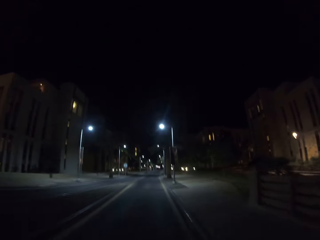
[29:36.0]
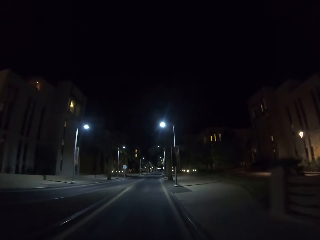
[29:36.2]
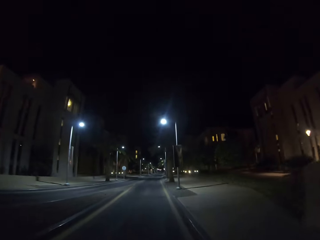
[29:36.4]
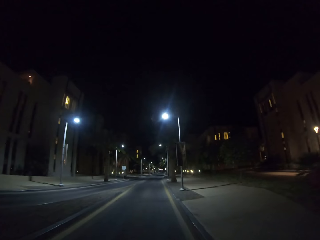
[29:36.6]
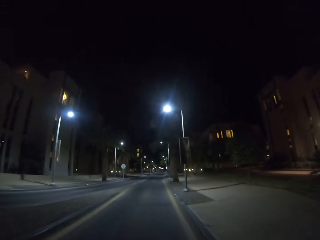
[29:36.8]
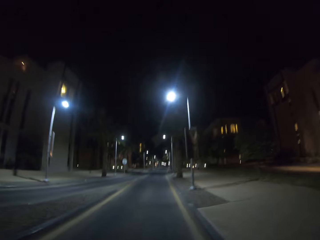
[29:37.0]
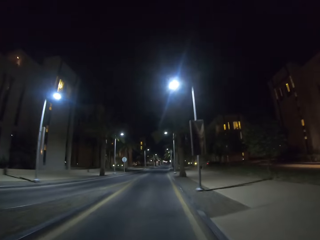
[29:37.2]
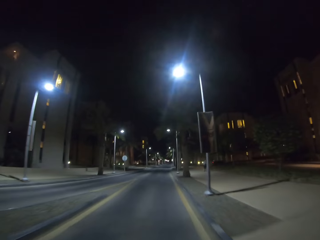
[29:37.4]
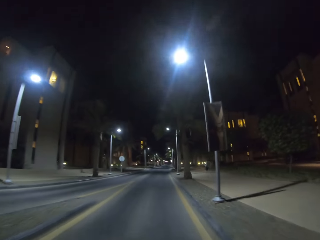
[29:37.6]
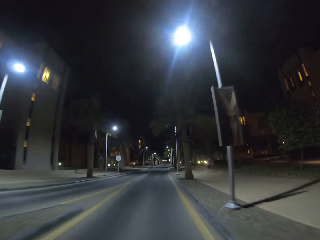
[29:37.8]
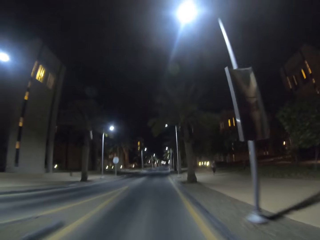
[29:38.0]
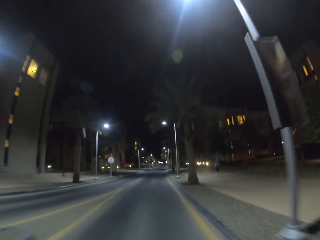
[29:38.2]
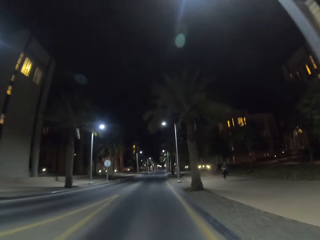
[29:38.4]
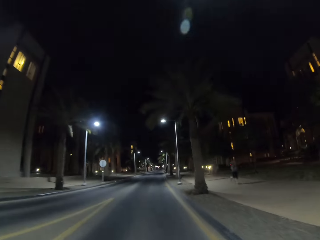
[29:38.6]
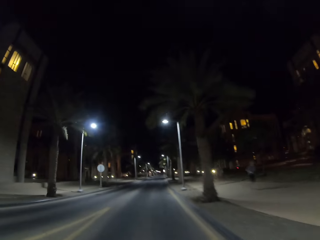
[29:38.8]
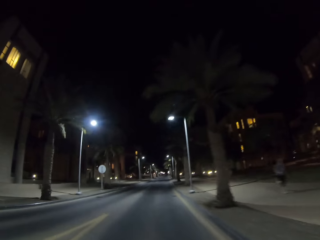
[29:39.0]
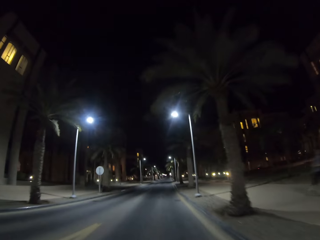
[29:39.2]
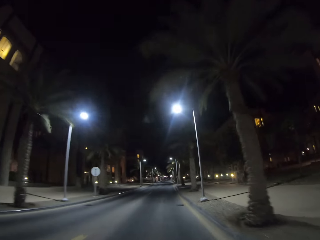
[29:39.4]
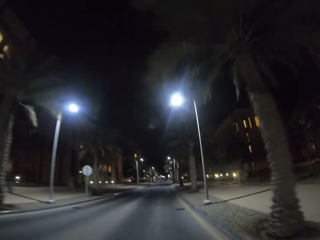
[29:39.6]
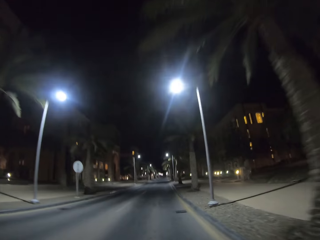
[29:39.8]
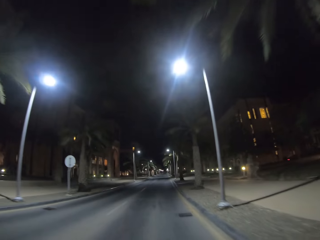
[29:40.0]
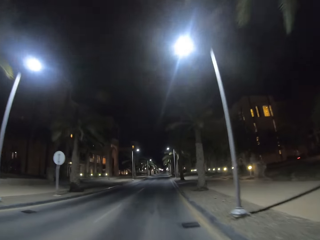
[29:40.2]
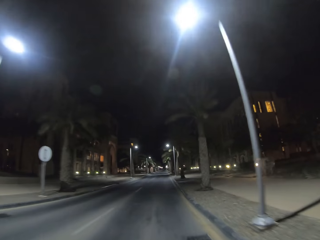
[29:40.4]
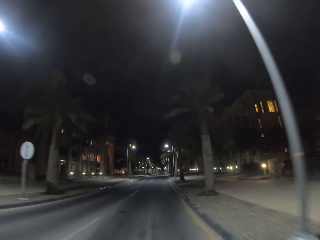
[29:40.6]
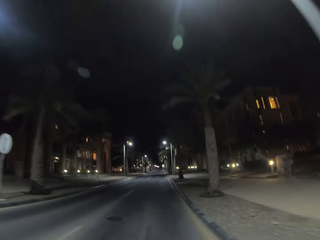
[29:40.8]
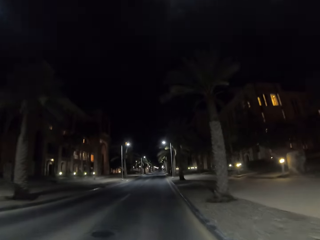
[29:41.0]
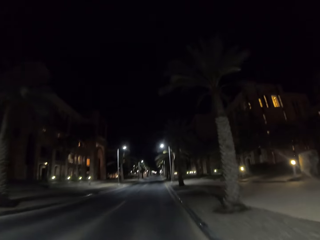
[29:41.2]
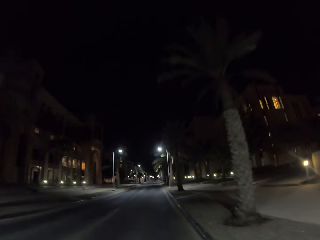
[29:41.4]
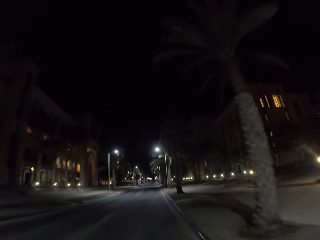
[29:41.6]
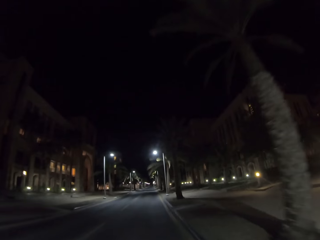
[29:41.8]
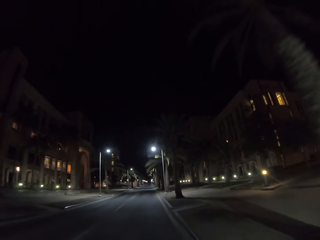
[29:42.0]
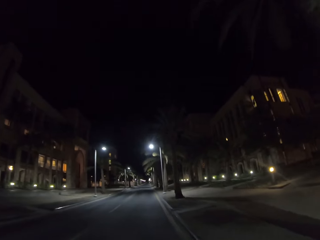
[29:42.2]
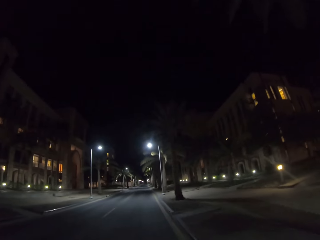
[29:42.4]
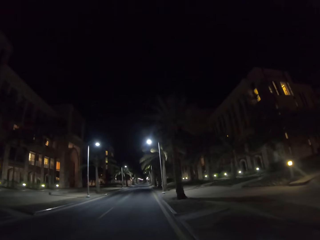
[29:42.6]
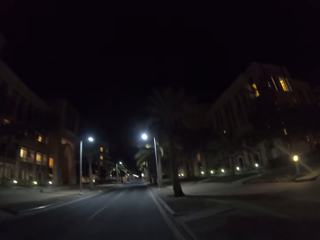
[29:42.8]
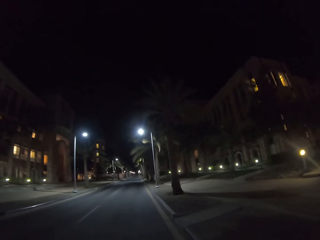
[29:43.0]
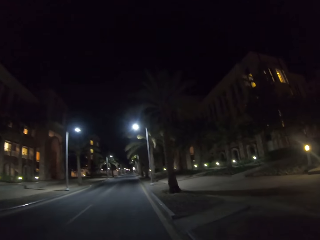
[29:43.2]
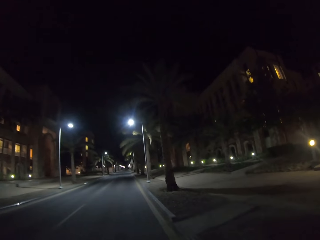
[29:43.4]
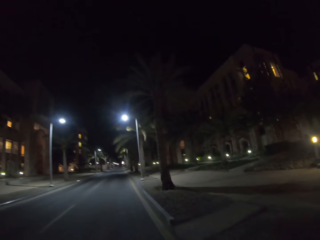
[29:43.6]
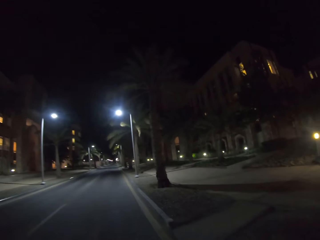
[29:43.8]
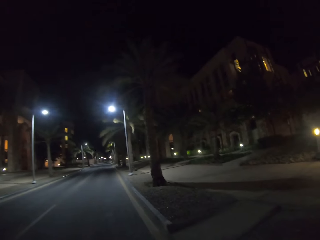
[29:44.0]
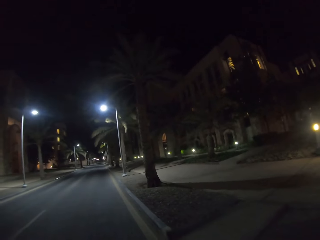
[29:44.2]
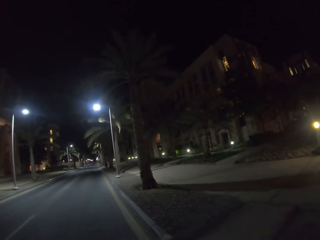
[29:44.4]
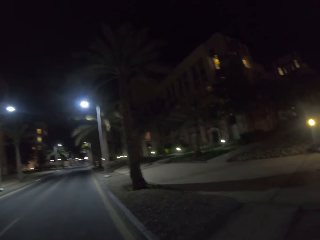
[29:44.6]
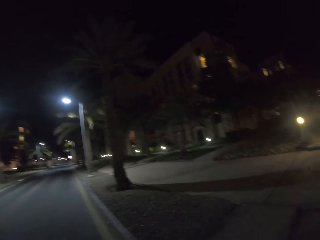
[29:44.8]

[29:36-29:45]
A man runs near the road. The camera wearer rides a scooter.

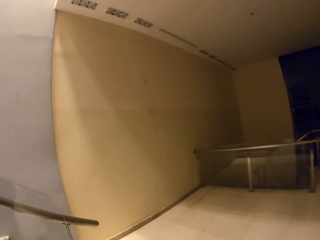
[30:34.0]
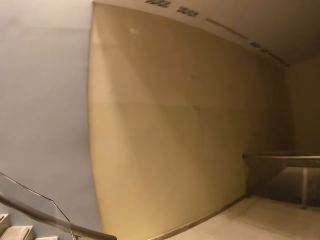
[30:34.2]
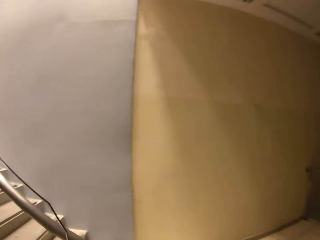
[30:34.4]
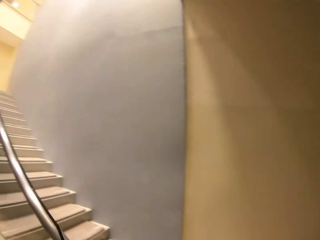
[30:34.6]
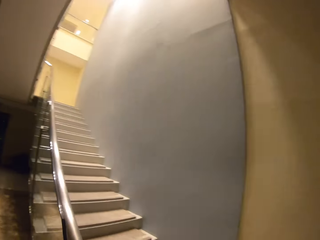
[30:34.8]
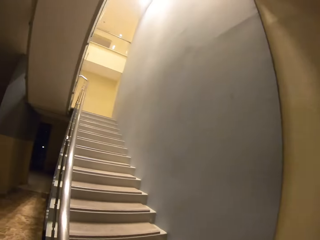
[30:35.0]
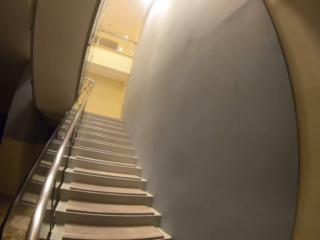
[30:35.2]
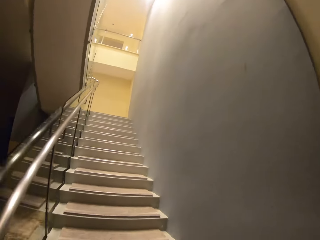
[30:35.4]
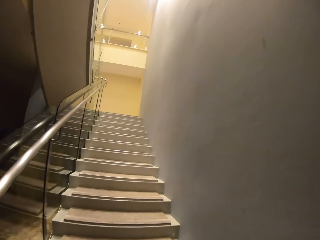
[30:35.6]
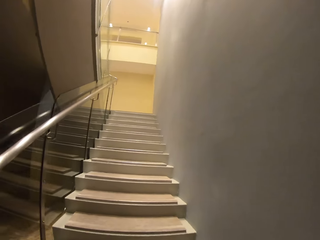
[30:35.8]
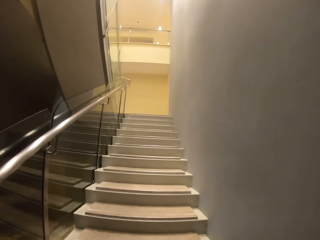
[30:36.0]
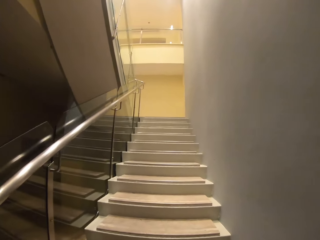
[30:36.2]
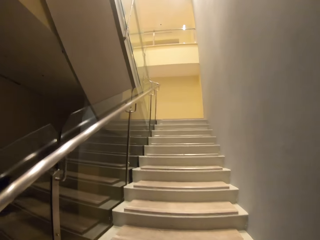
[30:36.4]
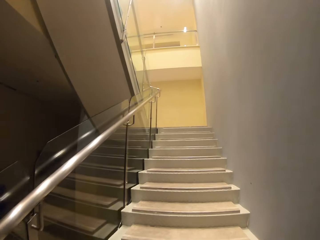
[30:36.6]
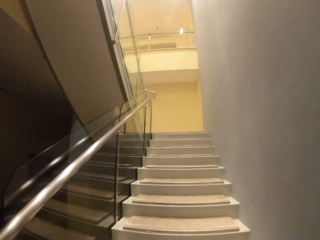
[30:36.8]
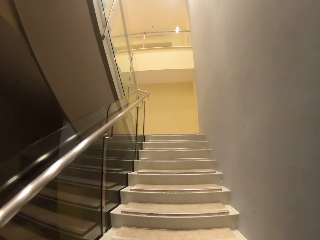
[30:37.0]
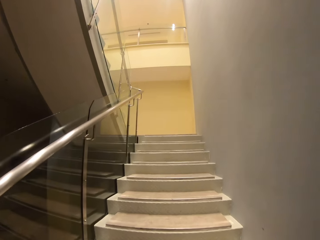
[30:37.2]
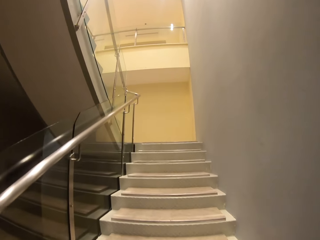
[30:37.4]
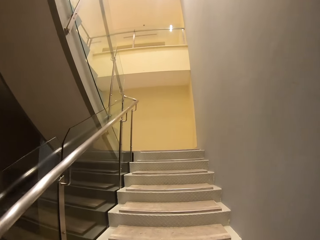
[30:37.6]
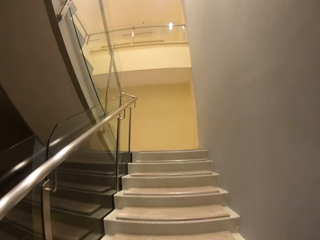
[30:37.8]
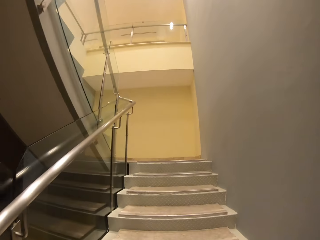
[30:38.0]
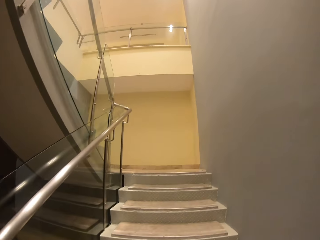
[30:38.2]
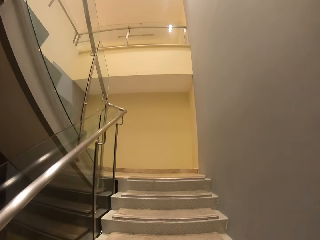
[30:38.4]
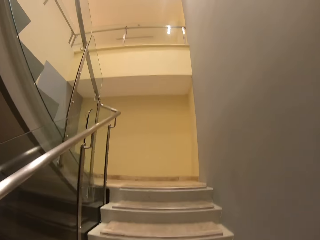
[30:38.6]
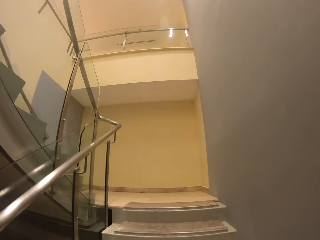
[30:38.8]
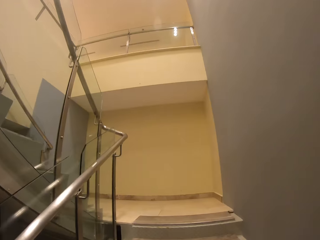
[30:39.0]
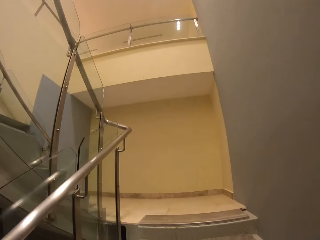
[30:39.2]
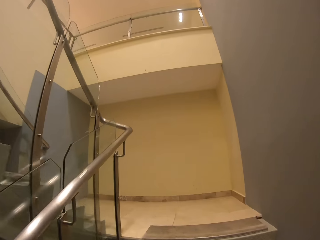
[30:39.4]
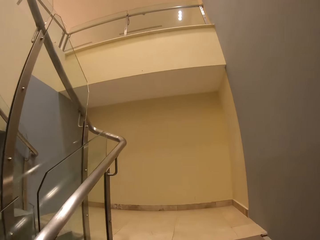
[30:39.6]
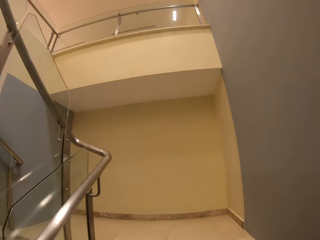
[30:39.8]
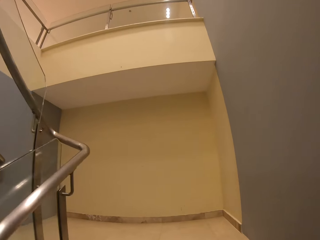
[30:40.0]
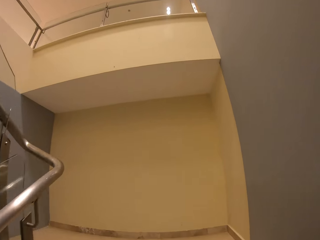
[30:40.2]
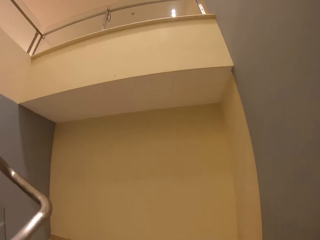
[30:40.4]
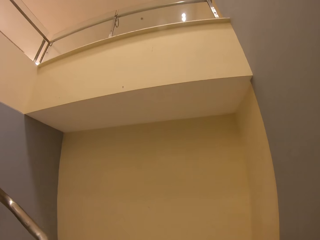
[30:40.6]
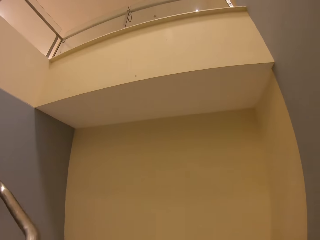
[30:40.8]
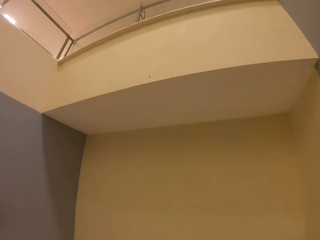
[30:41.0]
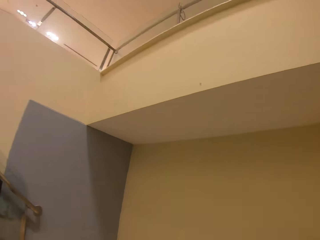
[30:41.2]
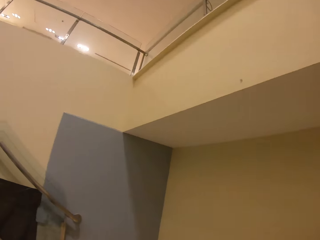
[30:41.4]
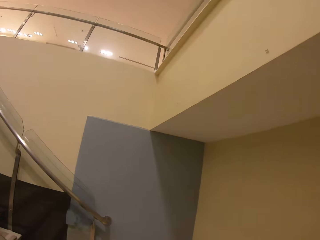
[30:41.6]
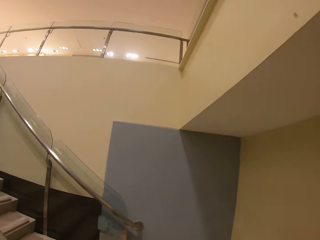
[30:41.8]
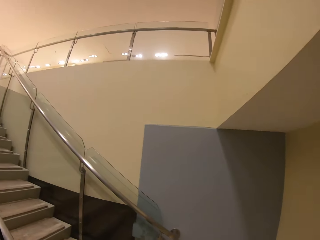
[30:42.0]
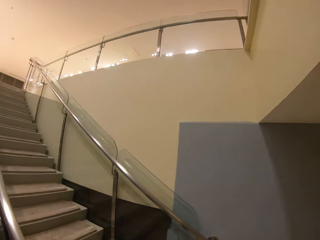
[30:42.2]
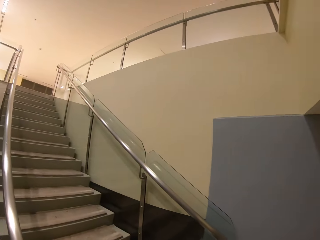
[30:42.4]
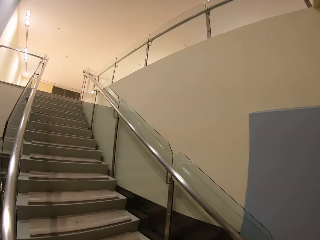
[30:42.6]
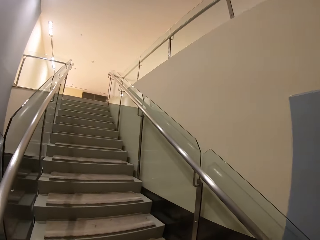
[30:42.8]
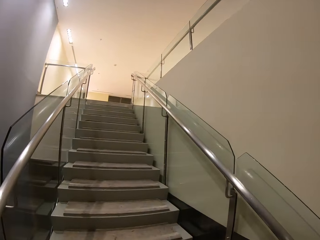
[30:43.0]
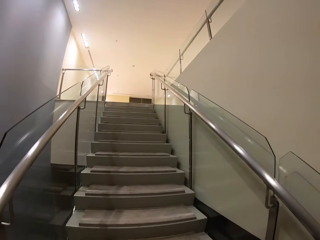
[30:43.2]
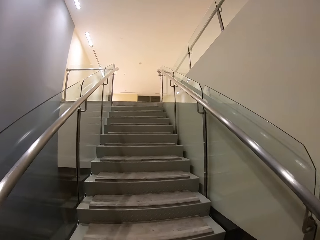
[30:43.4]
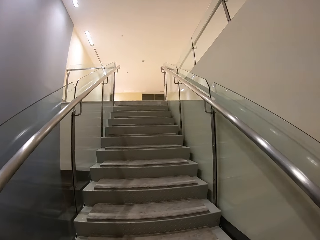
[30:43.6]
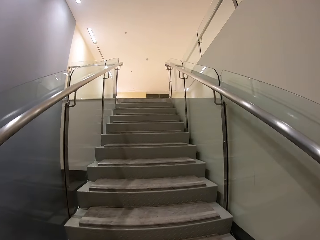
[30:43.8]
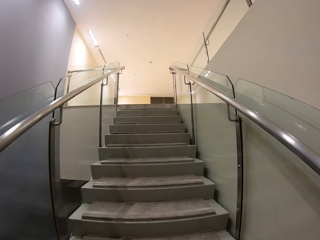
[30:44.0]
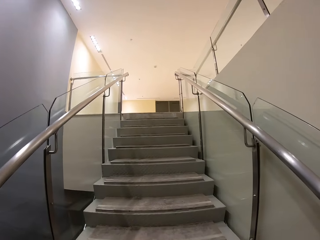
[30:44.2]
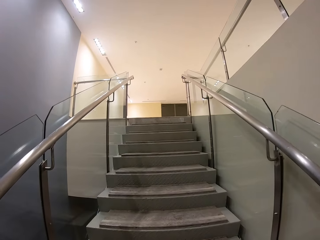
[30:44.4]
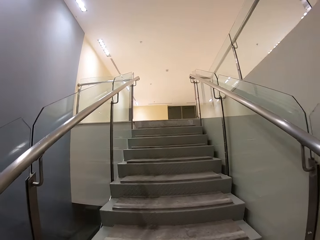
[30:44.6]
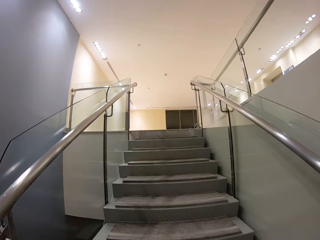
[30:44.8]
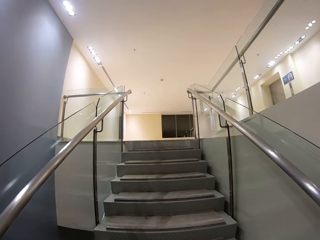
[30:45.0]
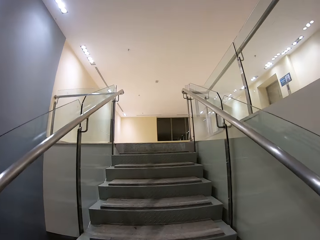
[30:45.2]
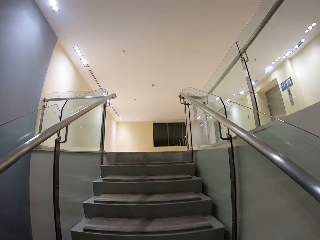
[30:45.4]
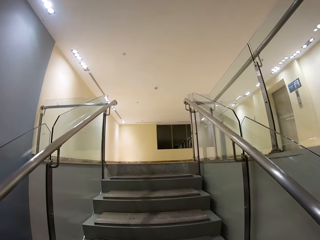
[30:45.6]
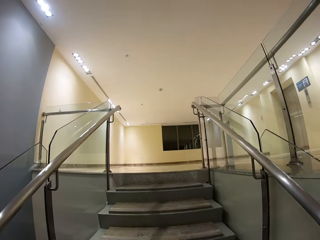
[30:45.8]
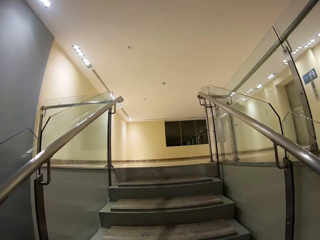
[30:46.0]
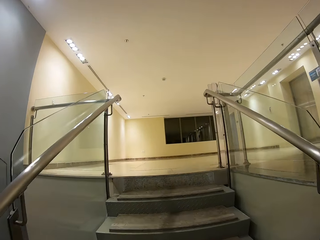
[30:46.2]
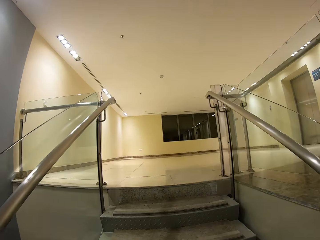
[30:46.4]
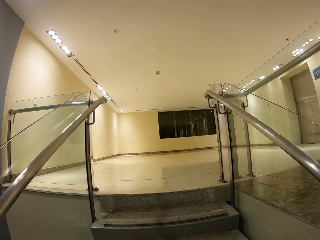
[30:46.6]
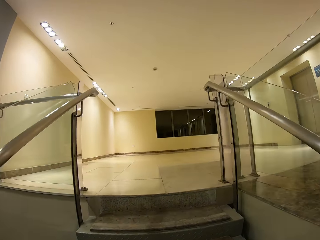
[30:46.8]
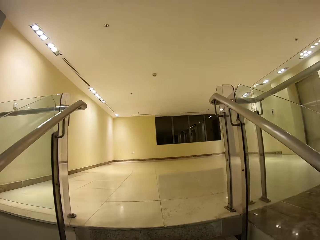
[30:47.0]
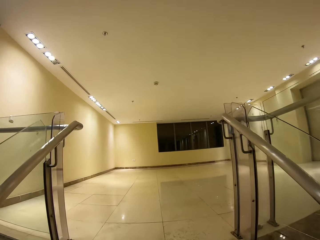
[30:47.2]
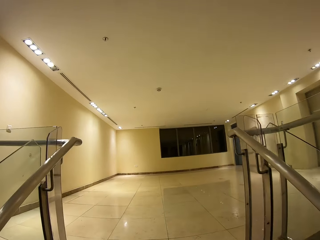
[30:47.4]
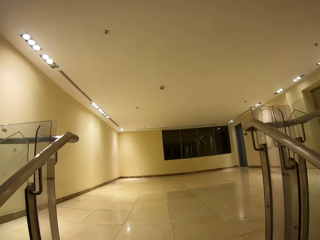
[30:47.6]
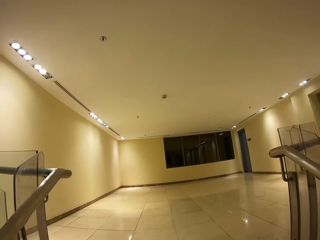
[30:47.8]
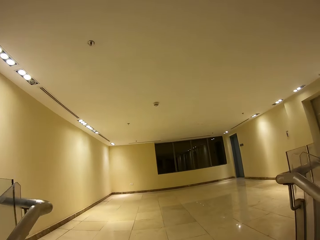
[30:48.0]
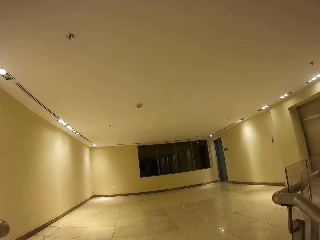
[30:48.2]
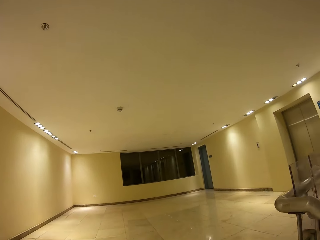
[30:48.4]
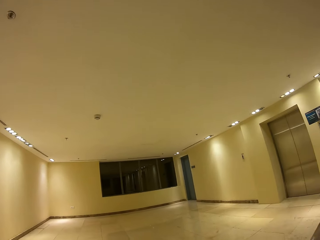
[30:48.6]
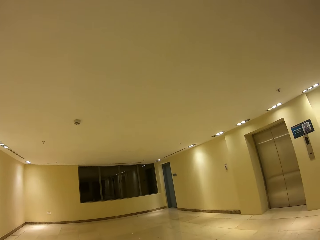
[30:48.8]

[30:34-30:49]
The camera wearer walks up the stairs.
